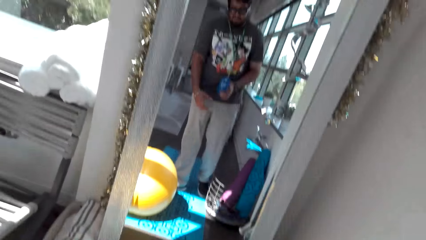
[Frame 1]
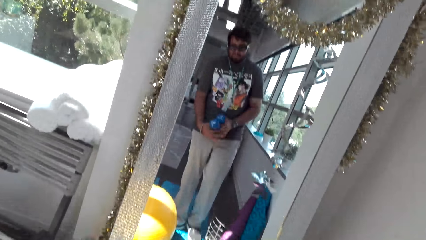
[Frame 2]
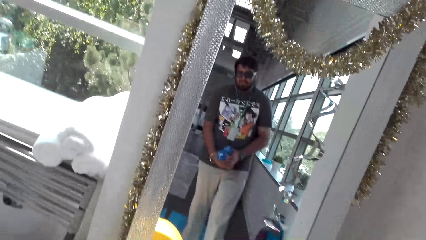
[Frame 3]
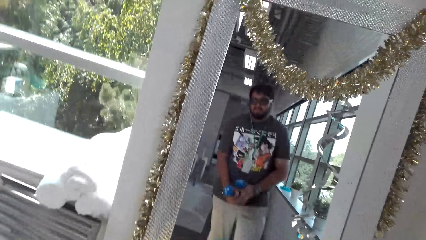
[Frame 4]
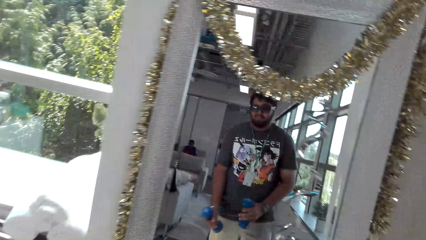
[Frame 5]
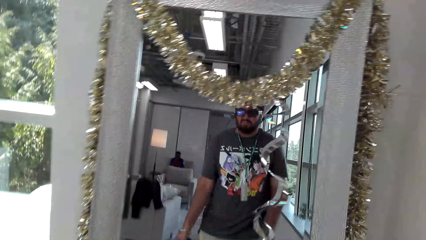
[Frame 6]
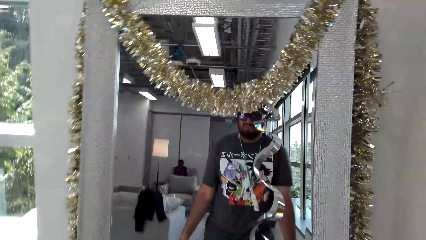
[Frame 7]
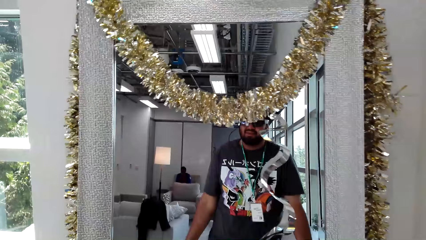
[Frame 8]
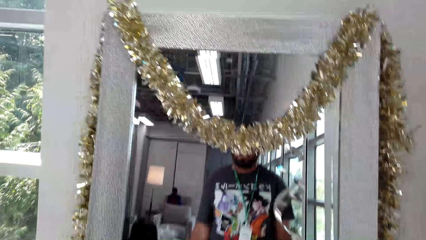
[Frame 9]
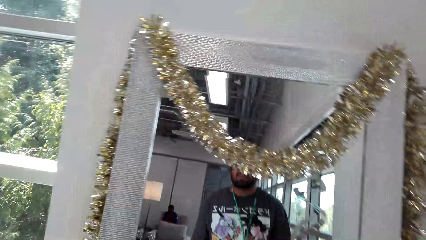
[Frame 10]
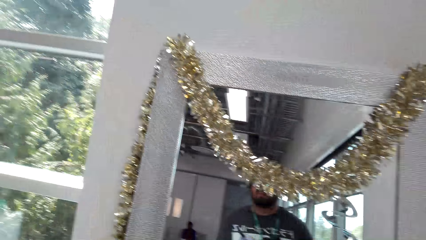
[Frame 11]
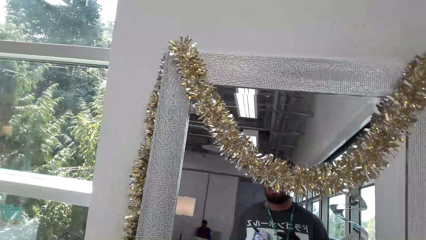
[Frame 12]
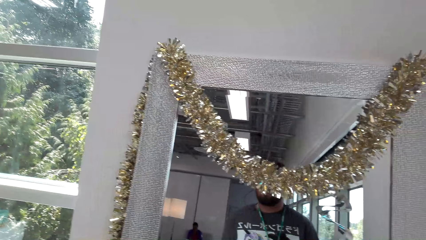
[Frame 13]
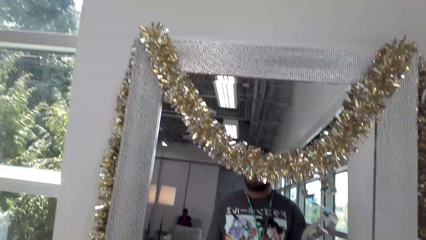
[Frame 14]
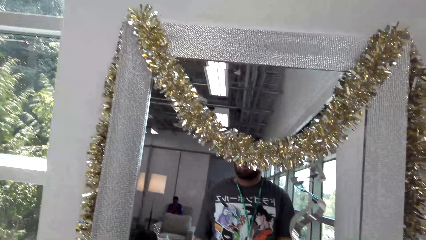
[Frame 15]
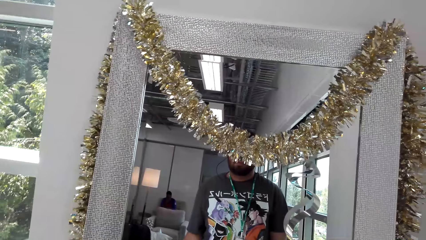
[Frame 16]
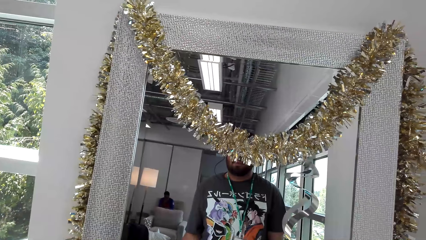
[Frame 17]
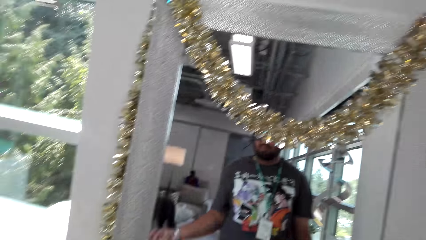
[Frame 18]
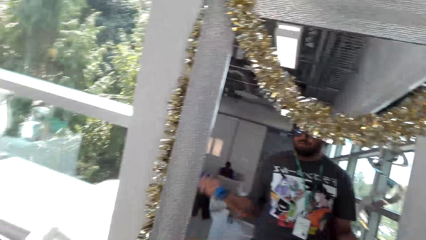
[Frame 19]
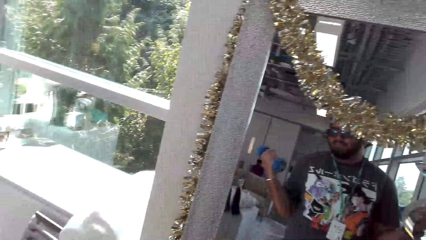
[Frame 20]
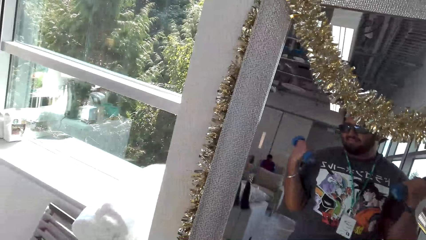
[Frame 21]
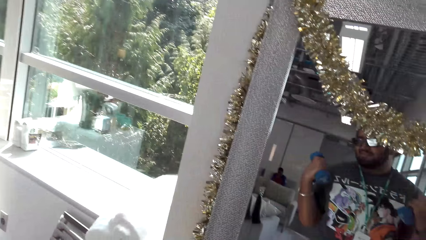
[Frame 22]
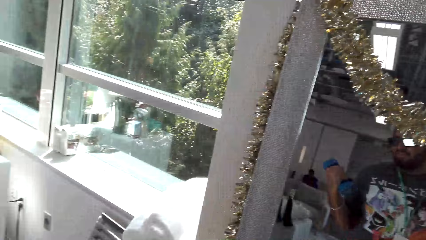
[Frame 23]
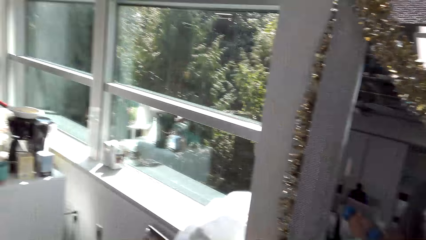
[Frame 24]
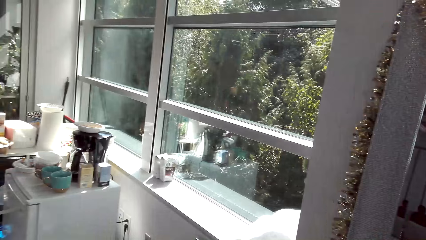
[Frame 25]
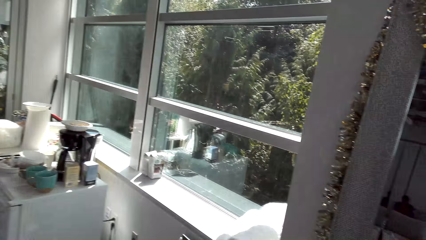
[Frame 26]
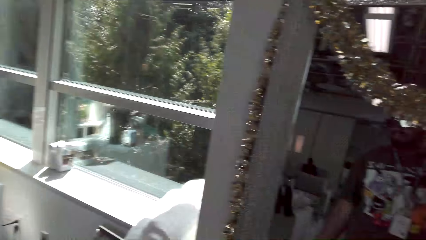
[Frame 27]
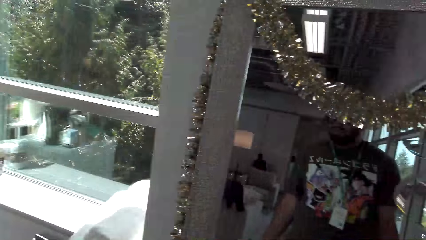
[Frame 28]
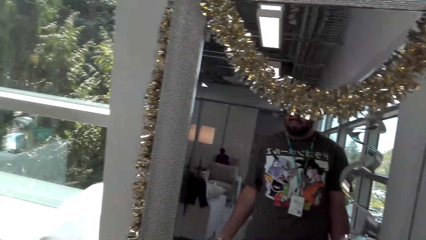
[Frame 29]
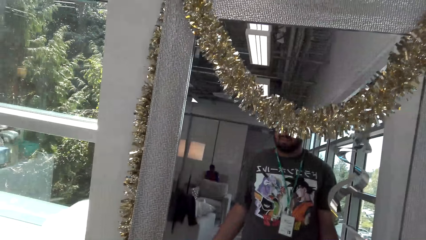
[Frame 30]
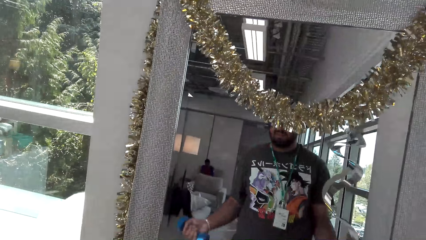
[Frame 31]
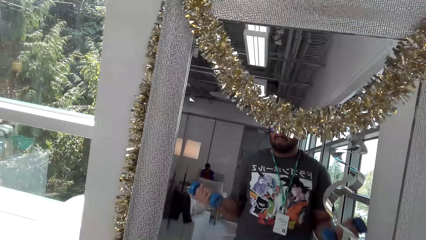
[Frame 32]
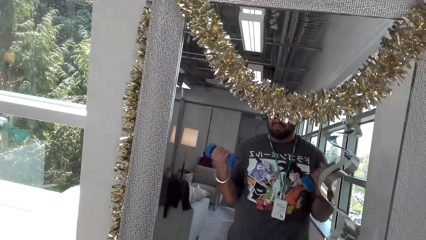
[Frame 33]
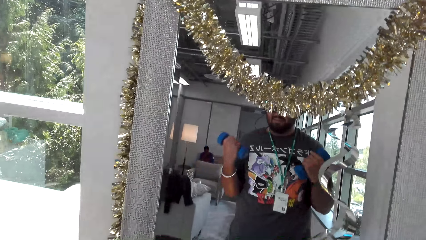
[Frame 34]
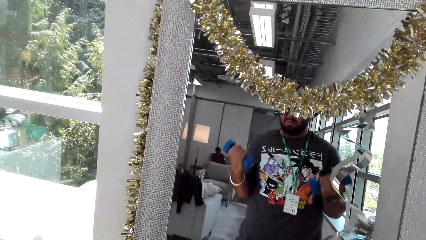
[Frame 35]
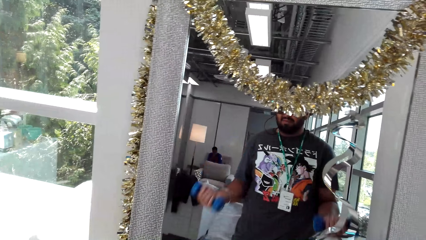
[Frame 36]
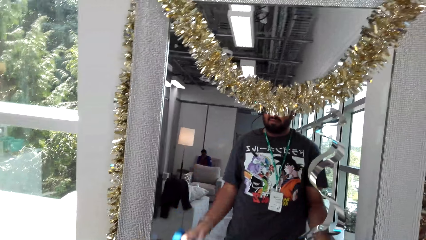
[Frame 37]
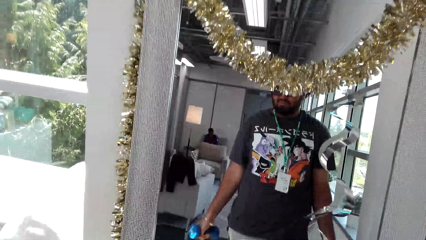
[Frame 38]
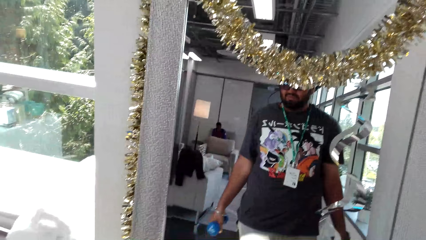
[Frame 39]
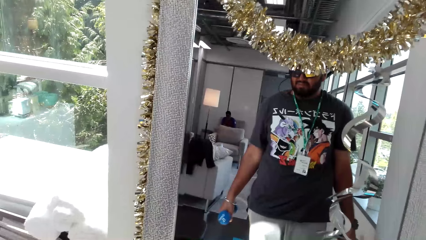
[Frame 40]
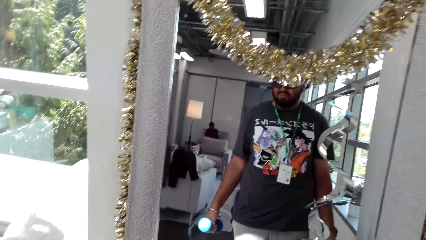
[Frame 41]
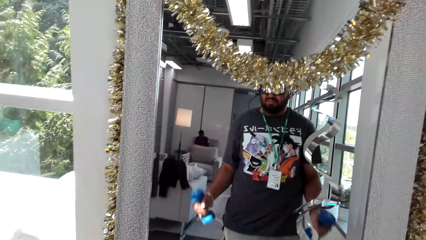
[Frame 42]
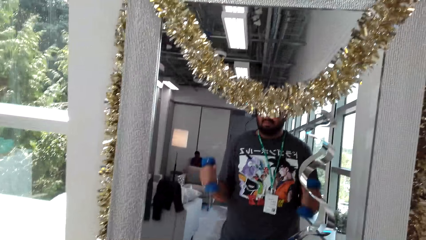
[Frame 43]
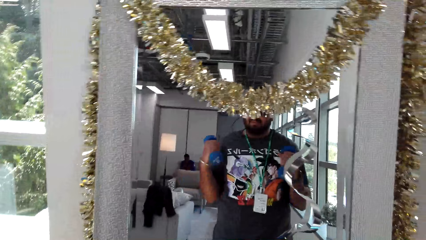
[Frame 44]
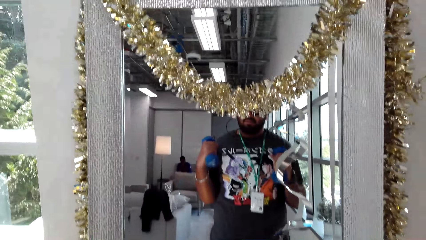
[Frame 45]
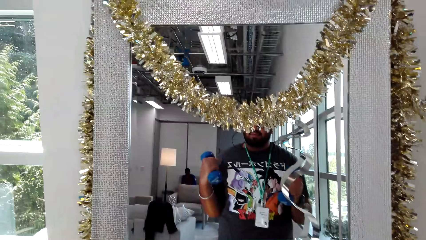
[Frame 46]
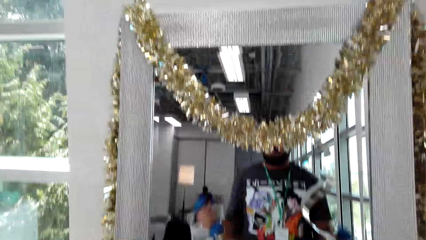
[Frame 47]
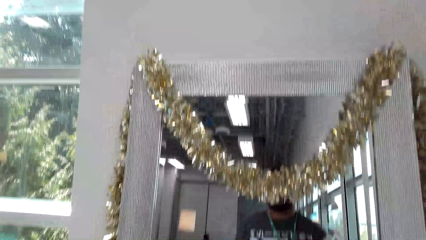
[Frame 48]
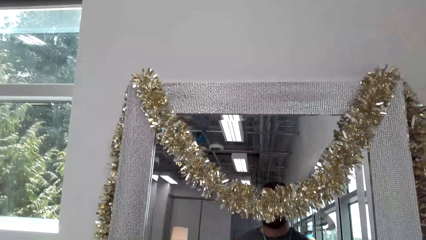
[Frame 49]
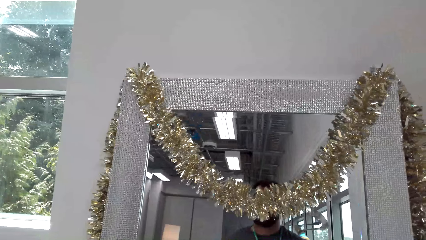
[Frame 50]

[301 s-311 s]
The camera wearer walks to the mirror. They look at the mirror. They pick up the dumbbells. They do body fitness with the dumbbells.

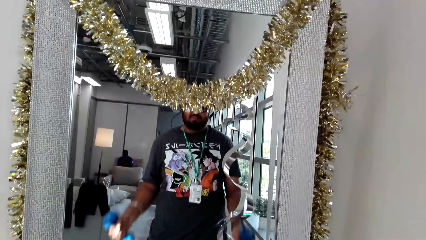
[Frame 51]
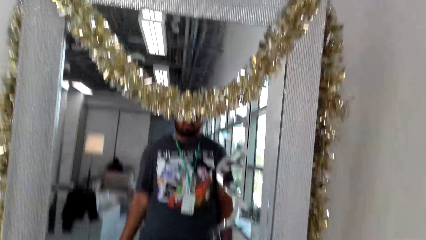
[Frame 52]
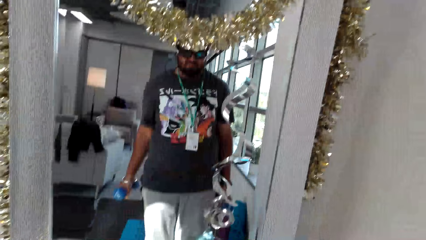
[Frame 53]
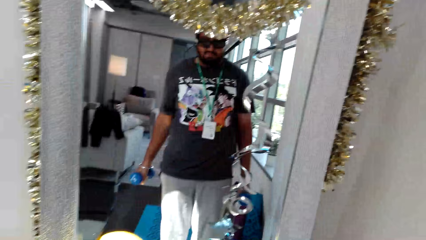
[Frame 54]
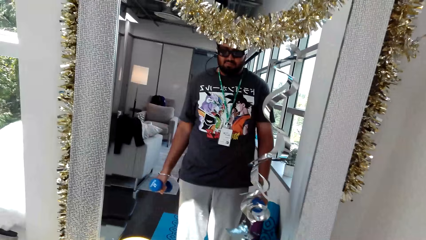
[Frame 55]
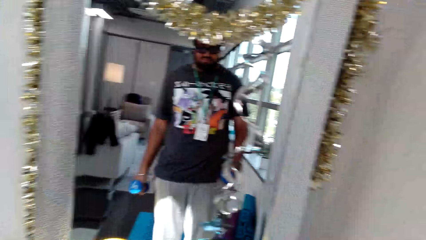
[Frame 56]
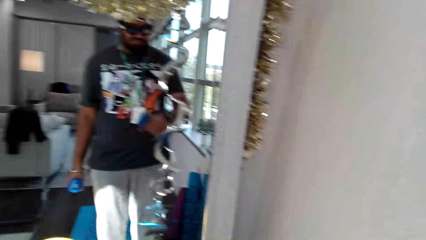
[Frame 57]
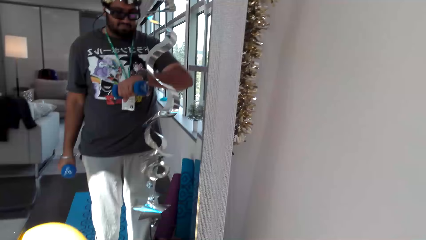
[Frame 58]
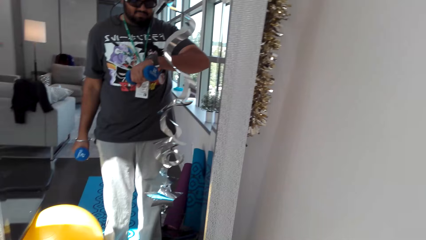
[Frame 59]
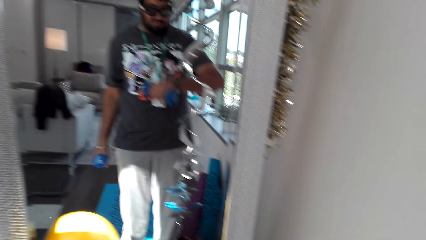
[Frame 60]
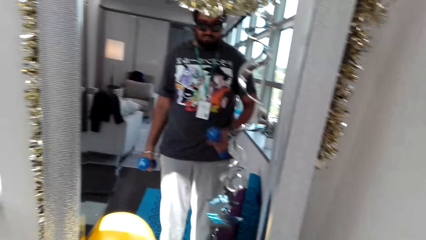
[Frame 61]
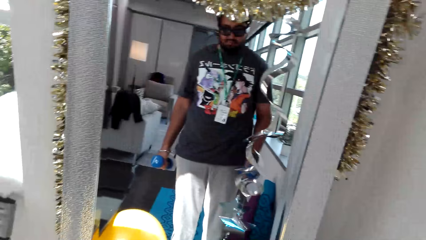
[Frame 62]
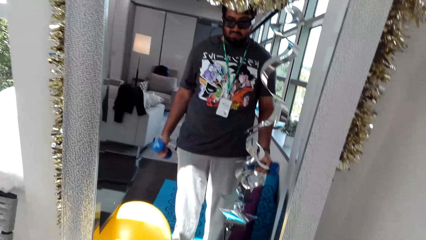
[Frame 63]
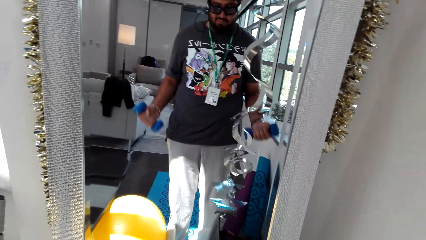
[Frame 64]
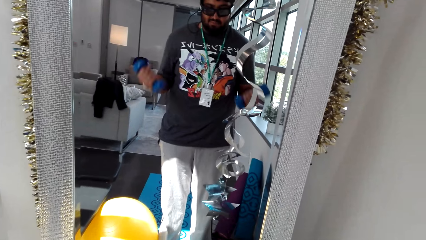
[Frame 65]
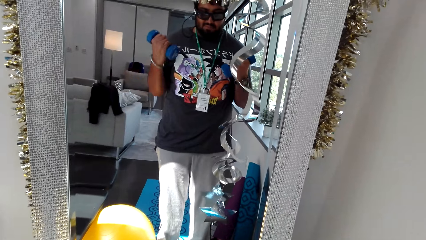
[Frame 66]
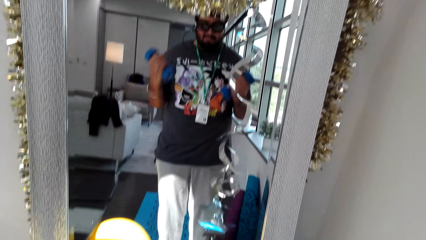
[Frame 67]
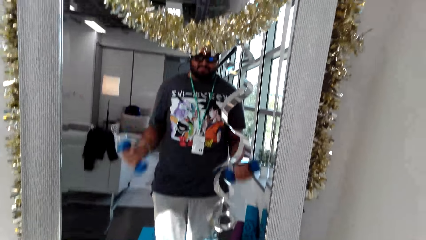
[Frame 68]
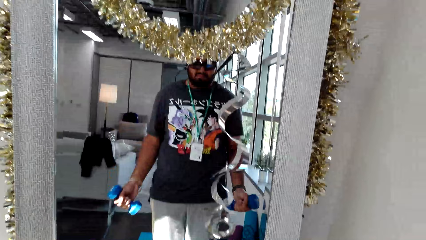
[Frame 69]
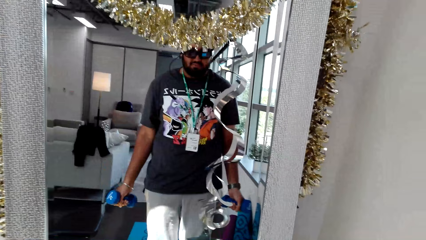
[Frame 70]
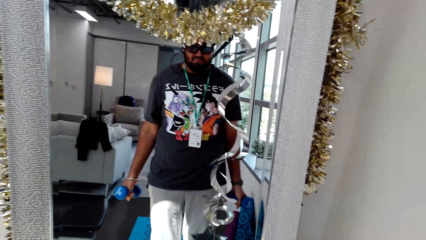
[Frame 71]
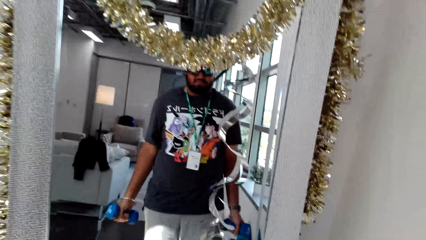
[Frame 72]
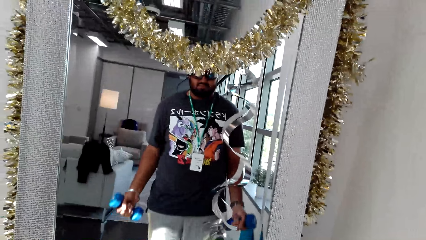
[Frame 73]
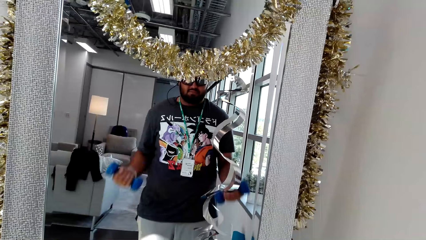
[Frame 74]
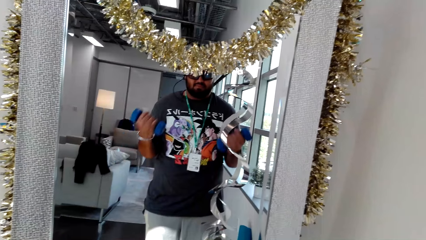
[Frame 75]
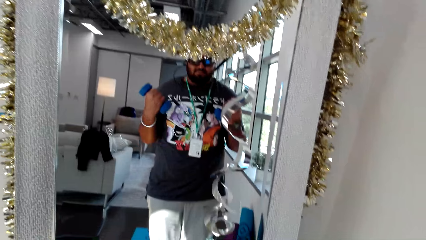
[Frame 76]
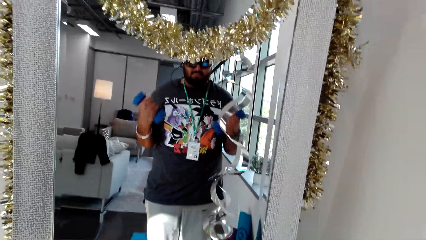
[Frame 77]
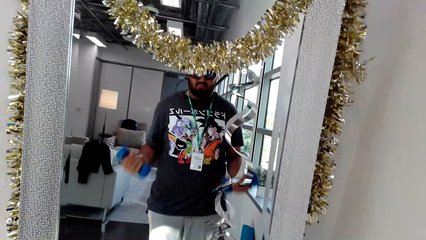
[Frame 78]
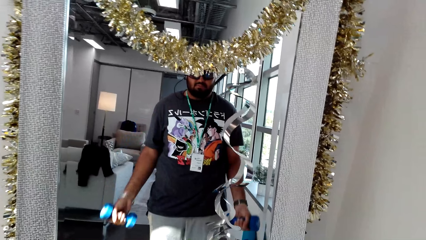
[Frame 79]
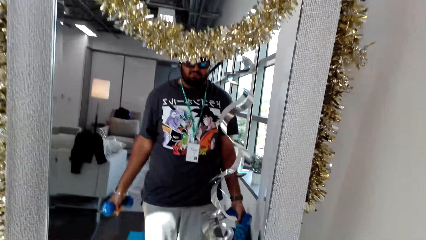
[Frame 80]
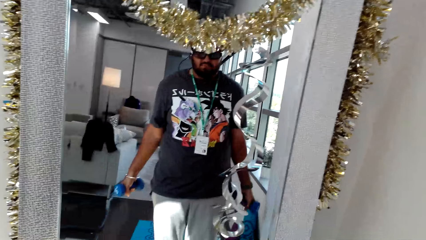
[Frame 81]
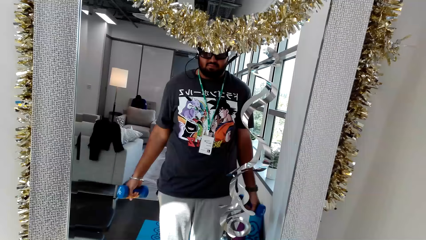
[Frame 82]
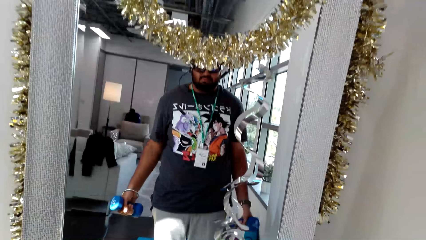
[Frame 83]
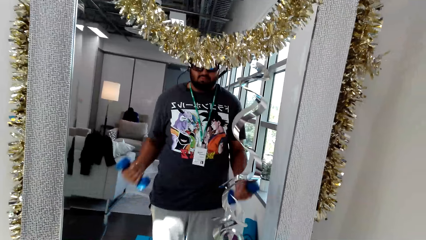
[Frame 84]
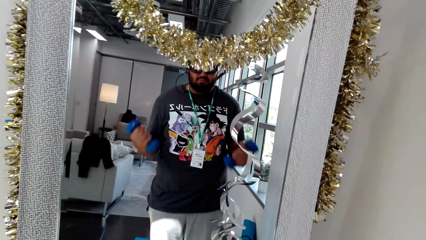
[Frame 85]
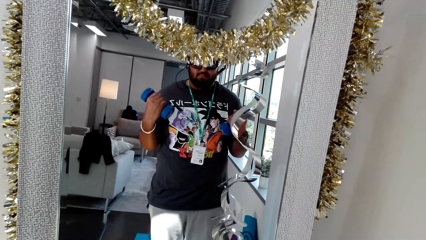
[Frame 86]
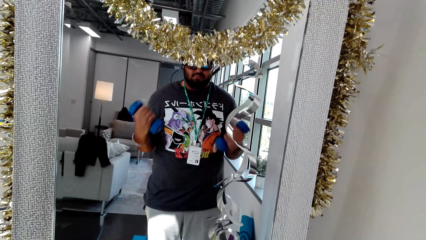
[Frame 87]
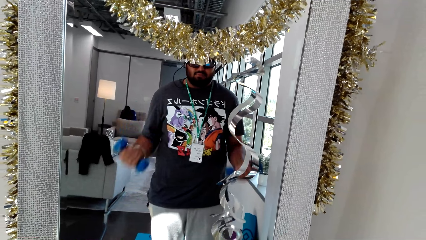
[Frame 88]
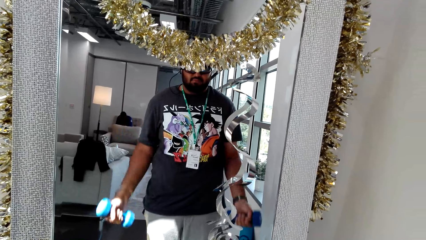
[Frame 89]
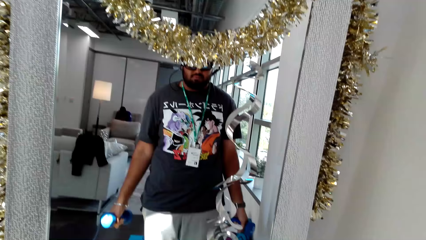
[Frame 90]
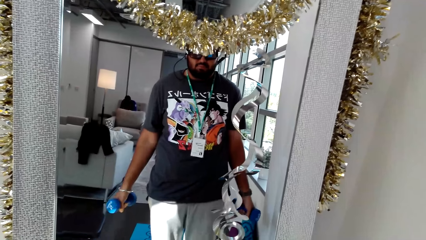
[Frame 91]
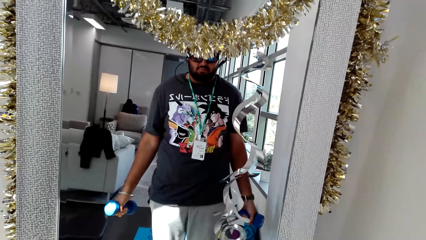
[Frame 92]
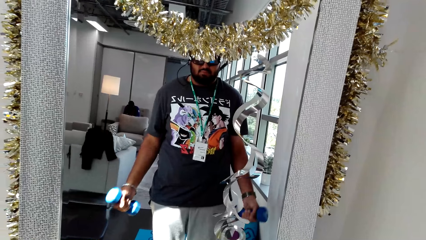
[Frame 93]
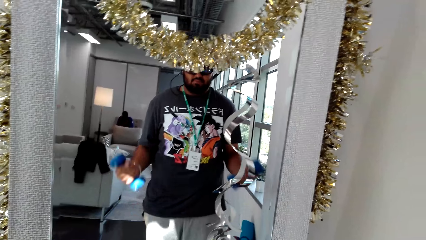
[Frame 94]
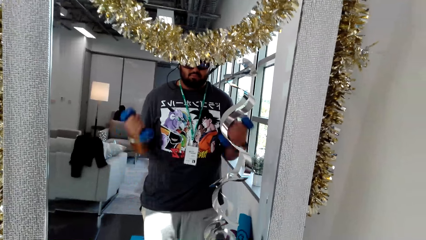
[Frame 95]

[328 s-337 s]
The camera wearer looks at the watch. They do body fitness with dumbbells.
